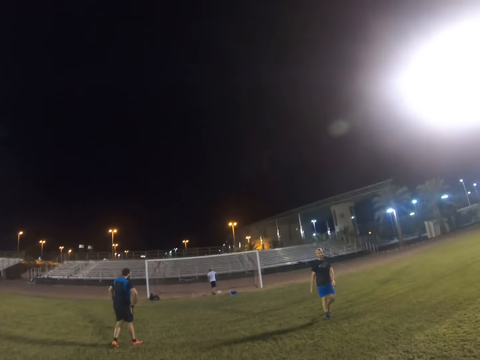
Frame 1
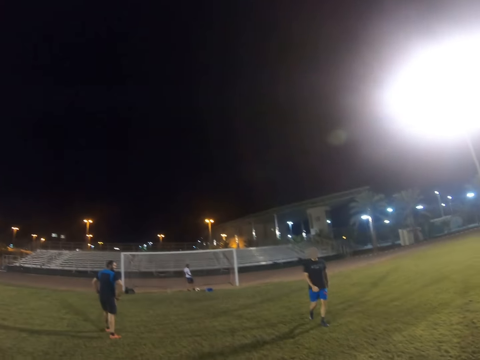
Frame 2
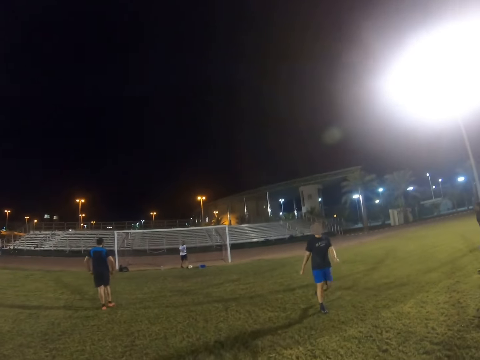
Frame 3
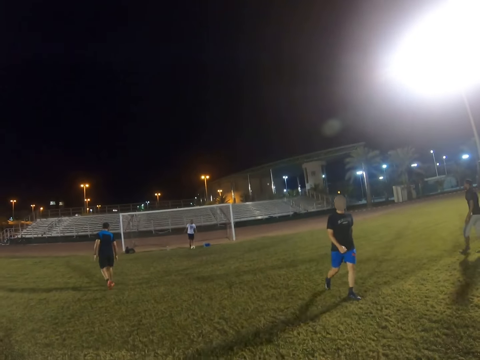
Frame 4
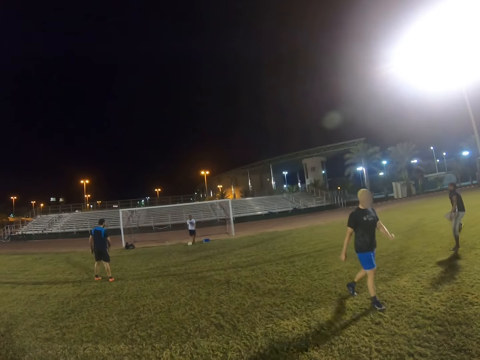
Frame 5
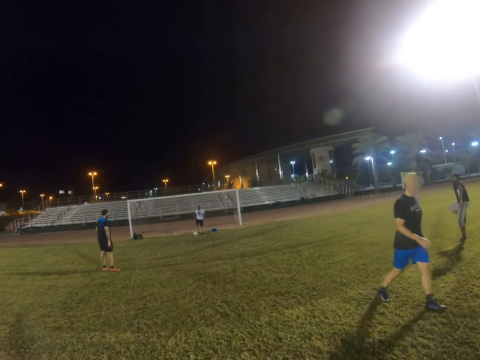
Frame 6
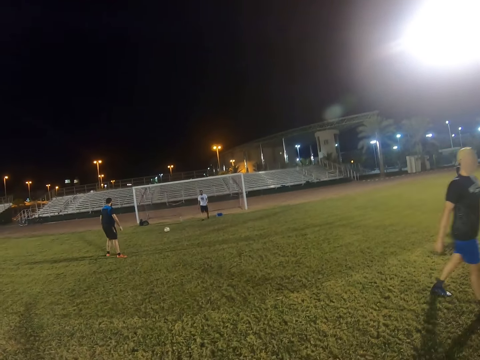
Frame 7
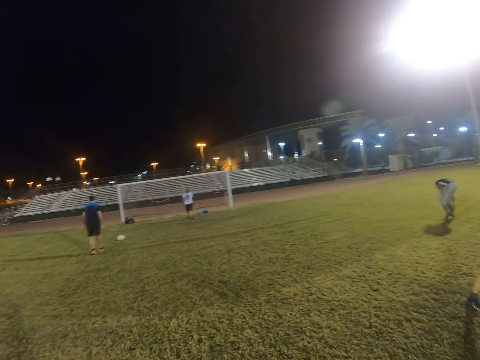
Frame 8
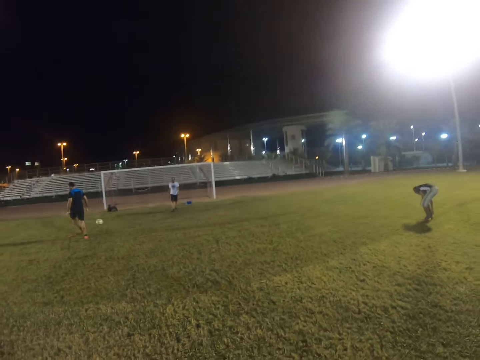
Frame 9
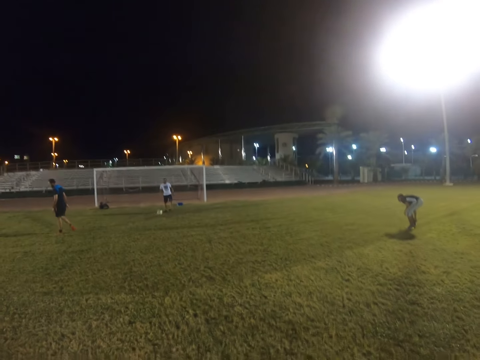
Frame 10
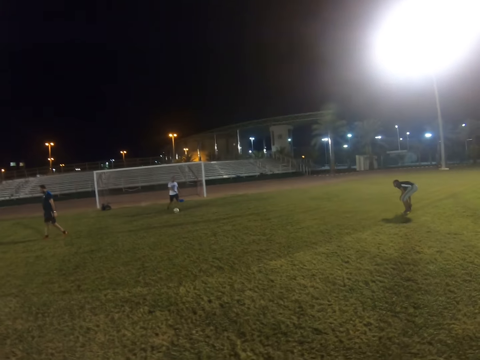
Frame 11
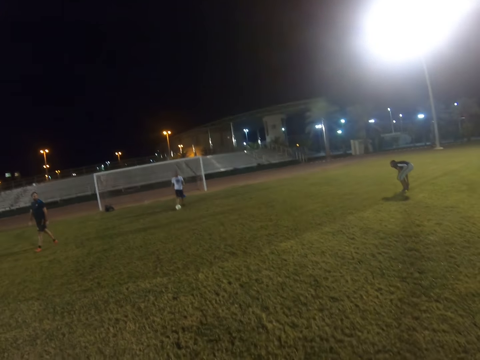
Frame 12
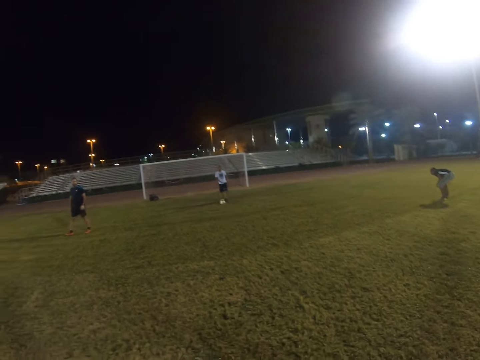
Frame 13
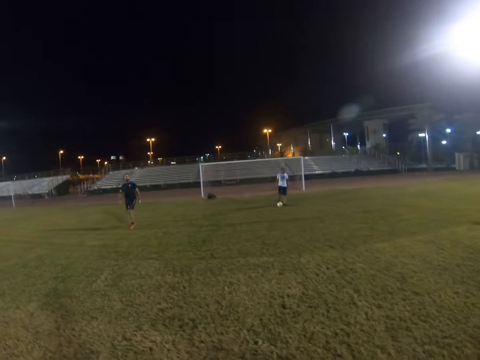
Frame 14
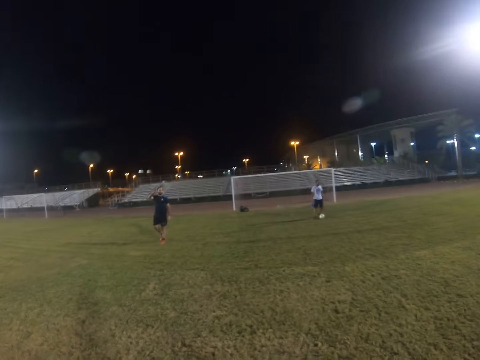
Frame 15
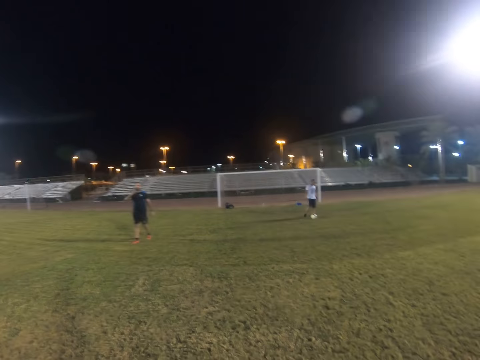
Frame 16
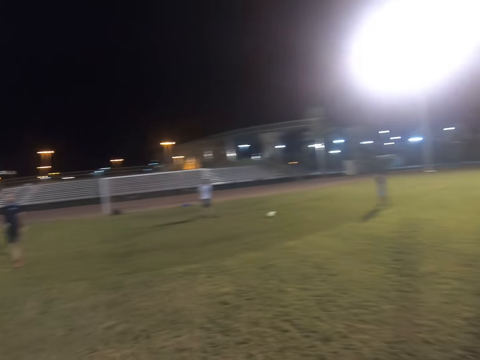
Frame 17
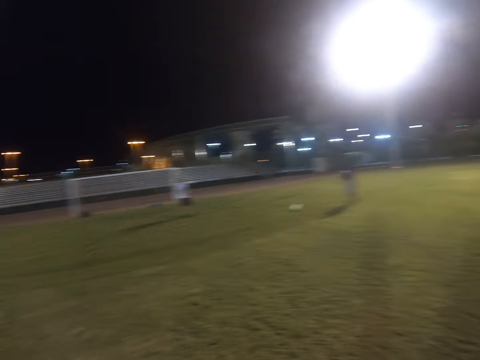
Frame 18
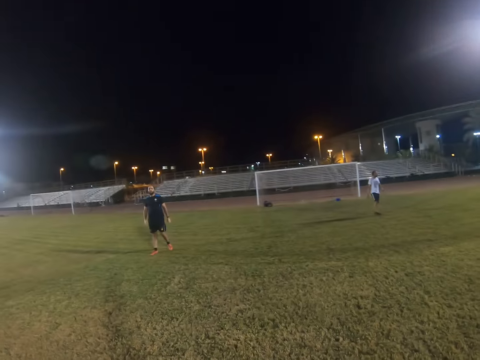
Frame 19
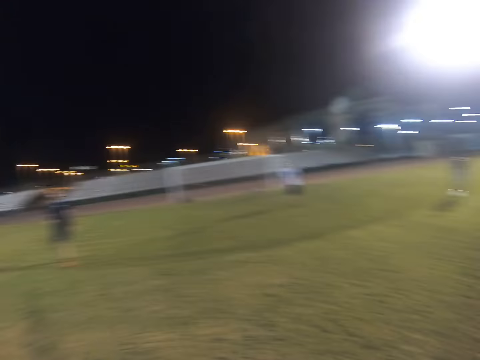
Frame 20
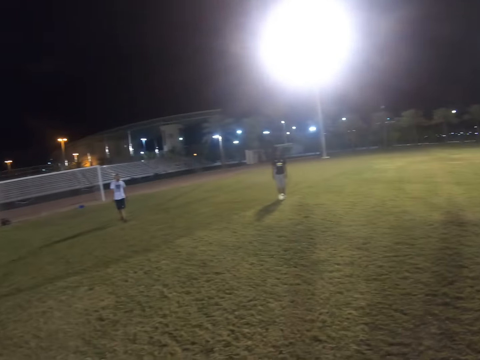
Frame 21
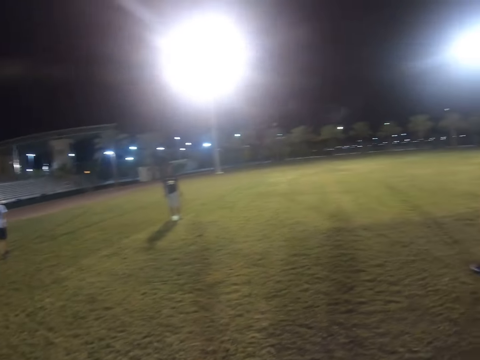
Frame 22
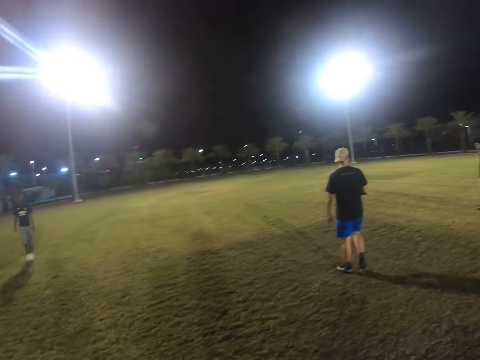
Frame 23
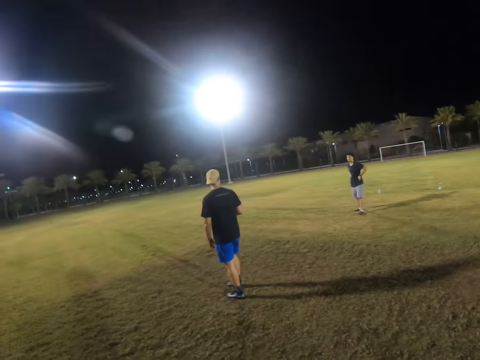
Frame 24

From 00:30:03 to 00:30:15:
A man hits the ball. Another man hits the ball.

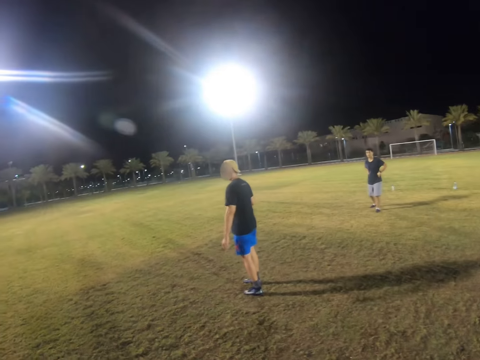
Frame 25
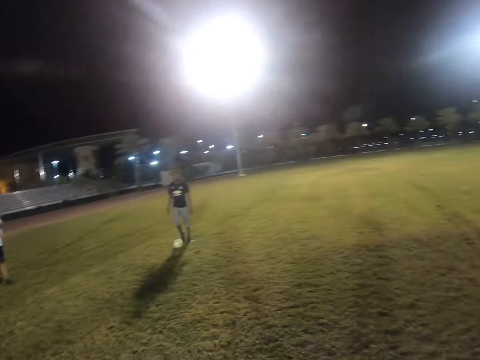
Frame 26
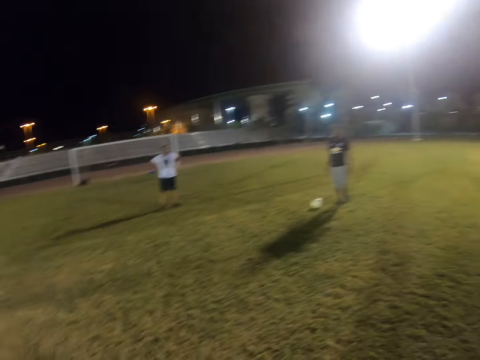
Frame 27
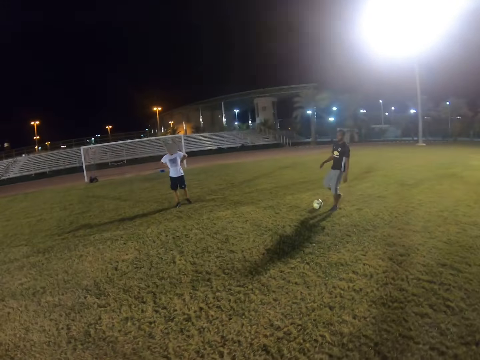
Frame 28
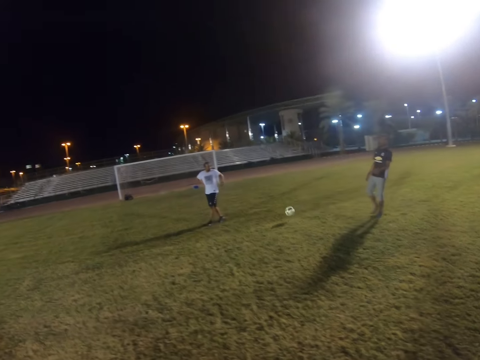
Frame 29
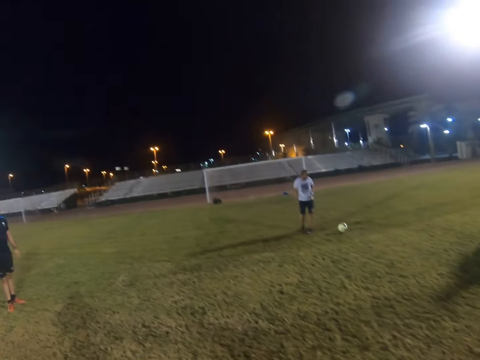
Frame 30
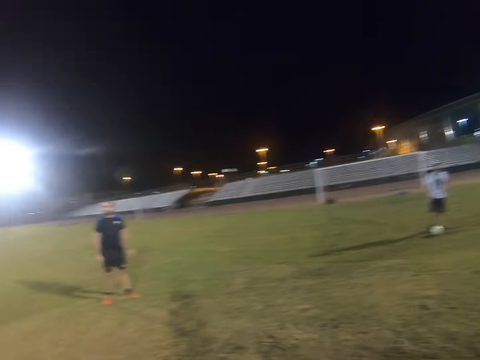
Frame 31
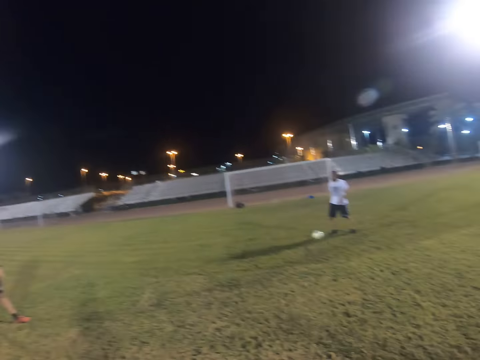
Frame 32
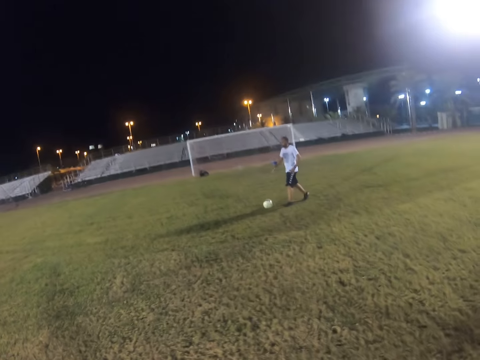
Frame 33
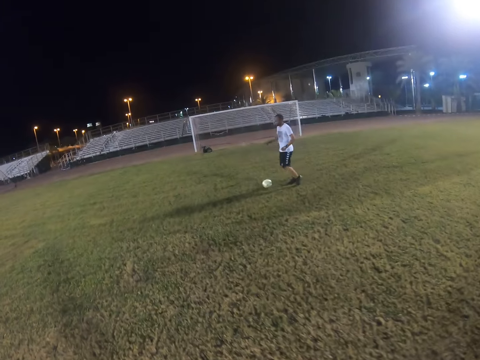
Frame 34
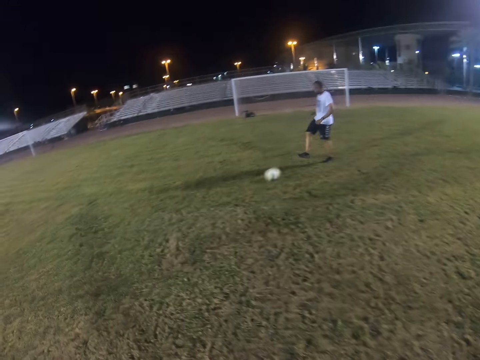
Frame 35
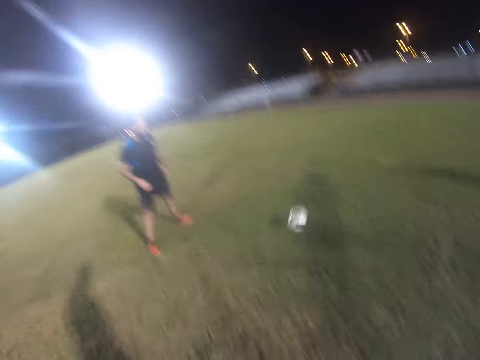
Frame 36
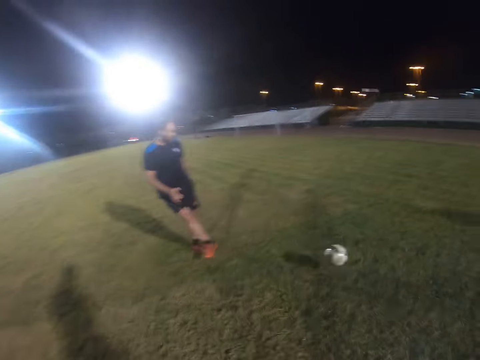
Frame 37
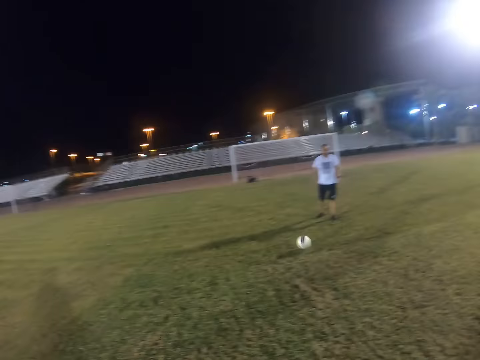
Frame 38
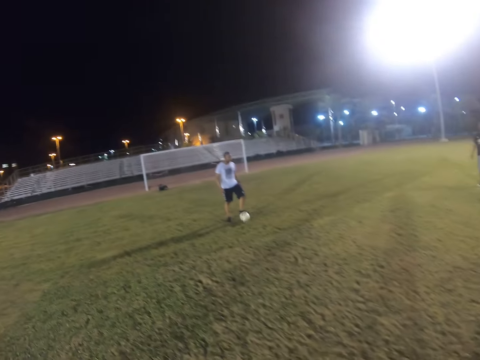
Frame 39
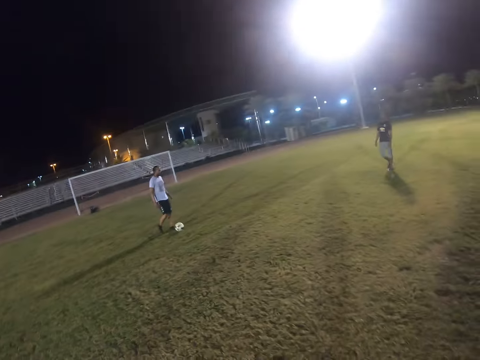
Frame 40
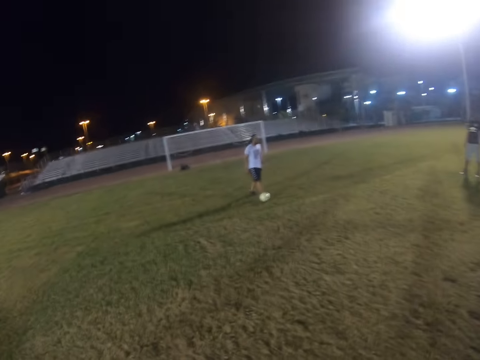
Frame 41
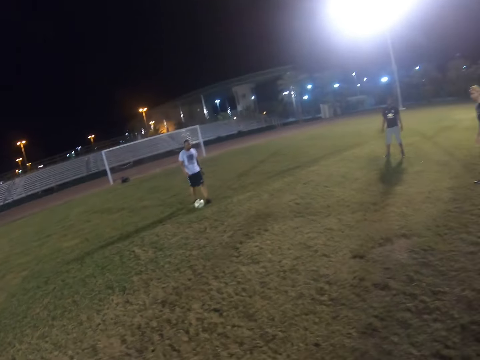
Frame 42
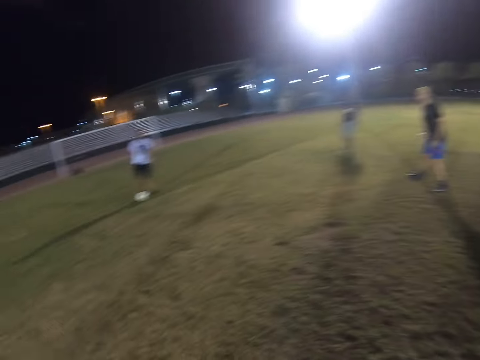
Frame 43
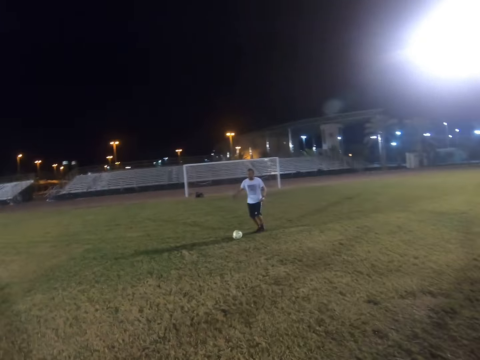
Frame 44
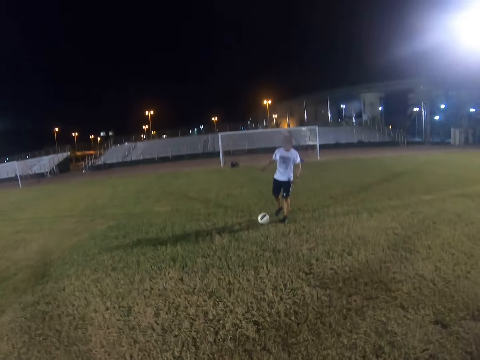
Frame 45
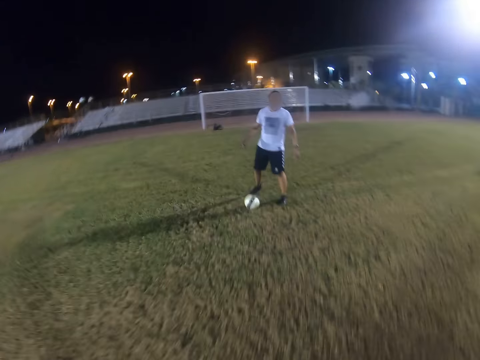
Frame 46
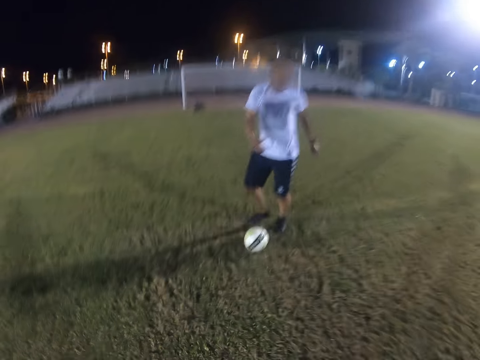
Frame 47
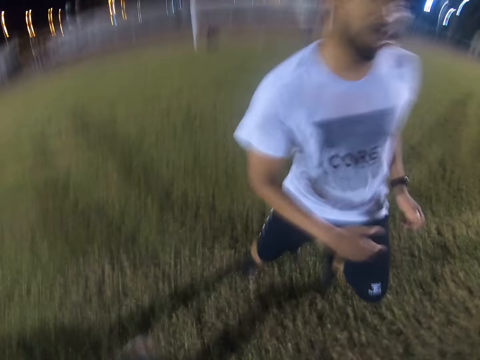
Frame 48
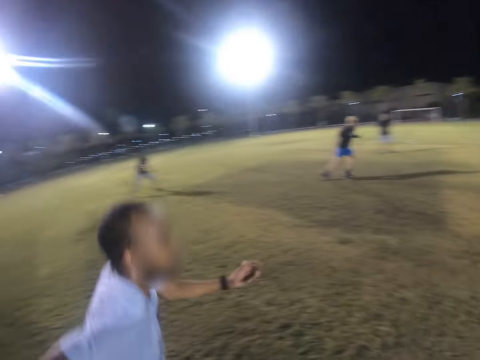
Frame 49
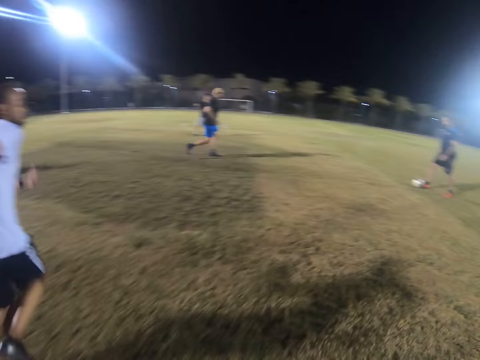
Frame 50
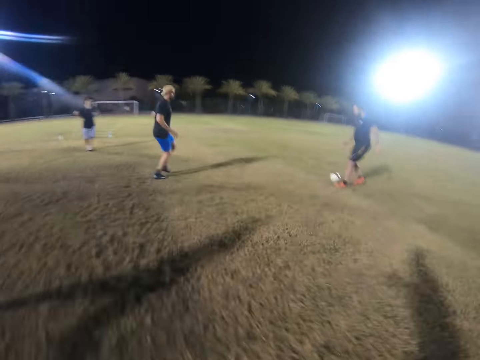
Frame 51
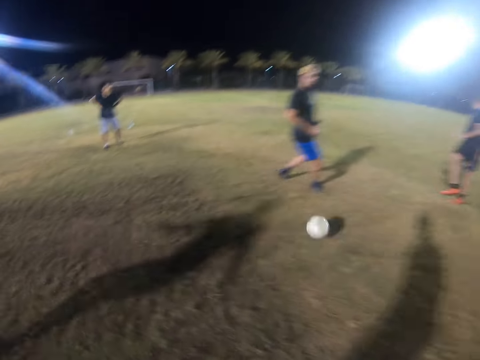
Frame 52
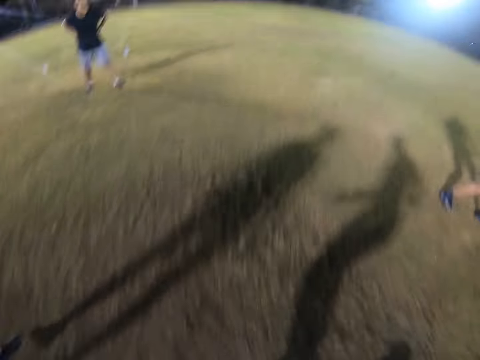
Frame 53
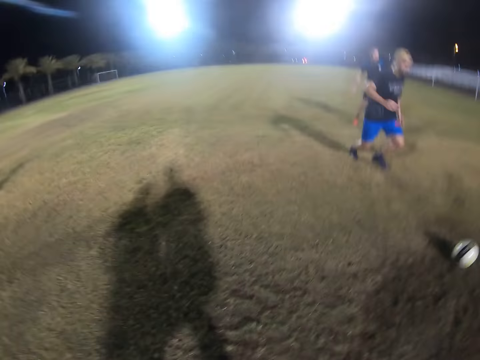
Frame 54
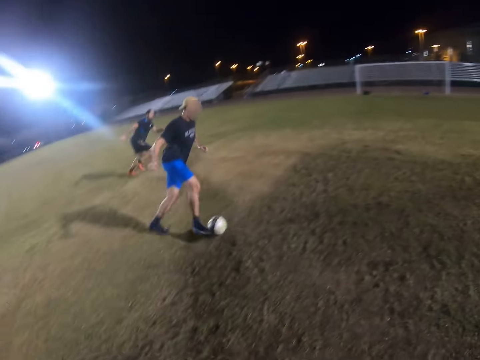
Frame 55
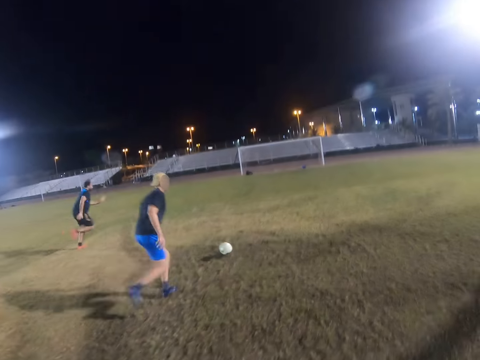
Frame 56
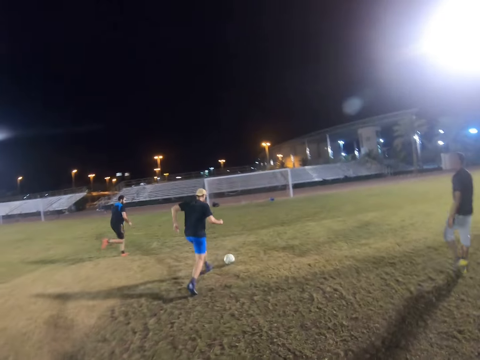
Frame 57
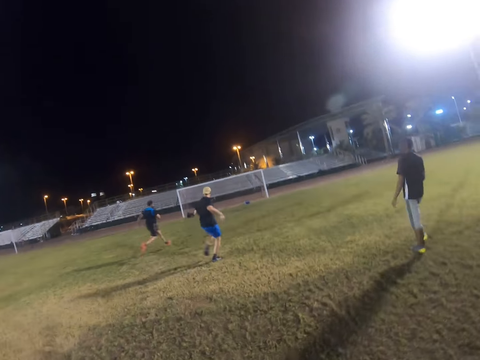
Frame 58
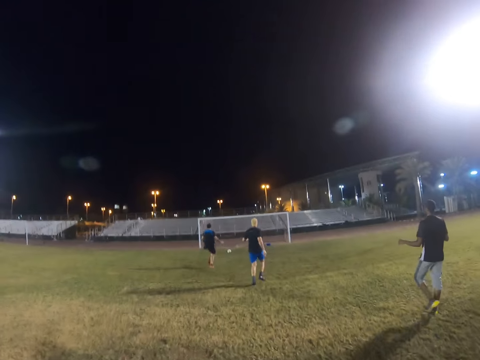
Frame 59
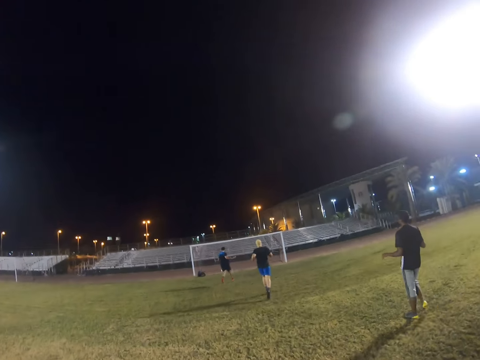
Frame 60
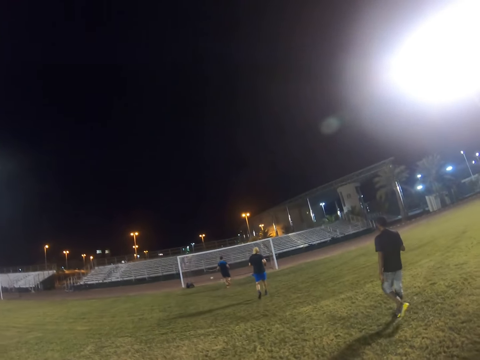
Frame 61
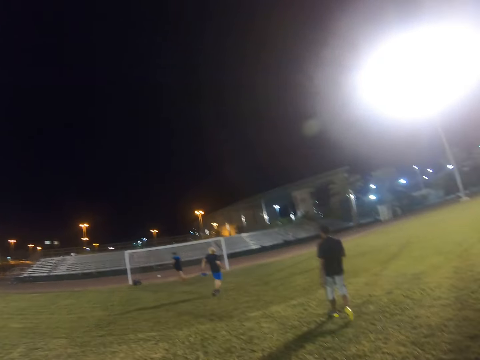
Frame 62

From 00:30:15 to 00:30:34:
A man hits the ball. Another man hits the ball. A third man hits the ball. The camera wearer attempts to get the ball. The second man hits the ball. The camera wearer runs in the field. A fourth man hits the ball.
